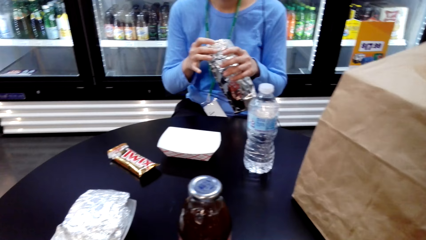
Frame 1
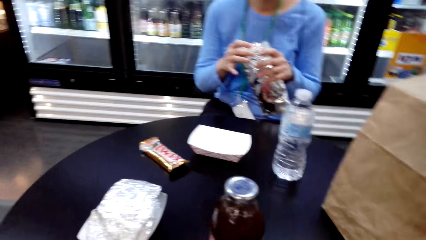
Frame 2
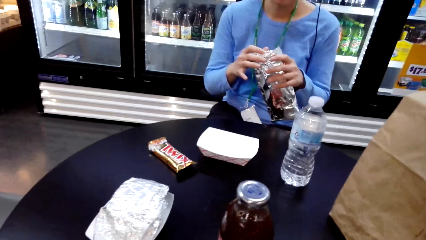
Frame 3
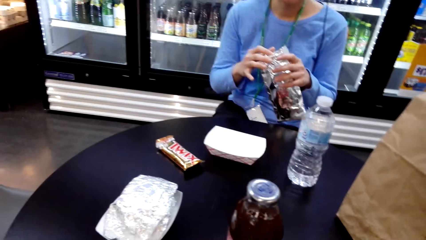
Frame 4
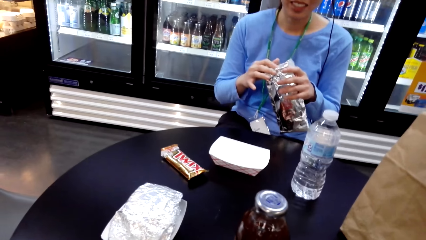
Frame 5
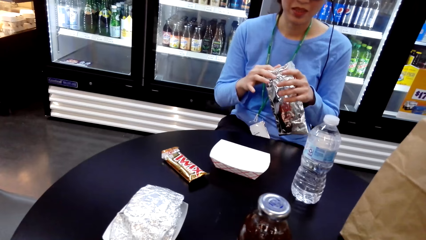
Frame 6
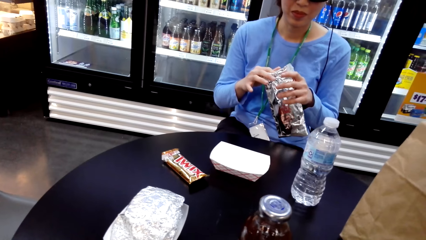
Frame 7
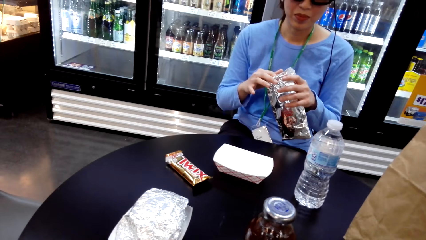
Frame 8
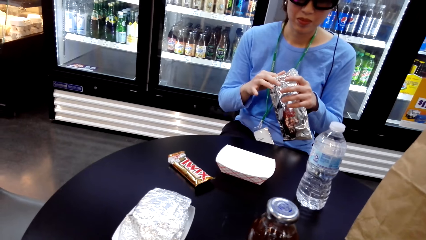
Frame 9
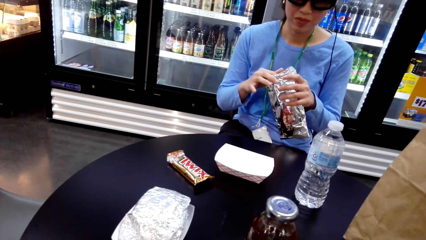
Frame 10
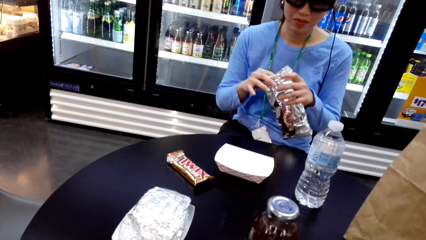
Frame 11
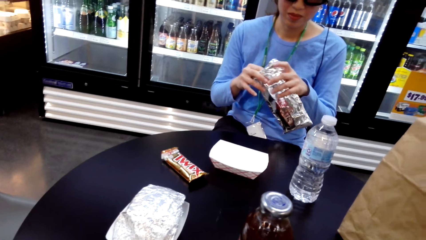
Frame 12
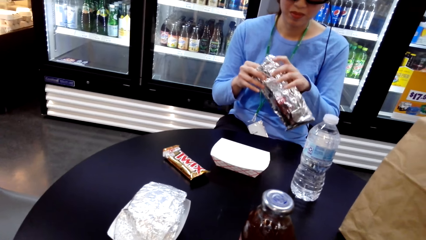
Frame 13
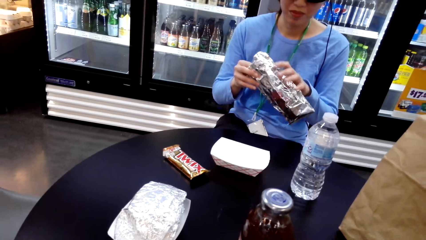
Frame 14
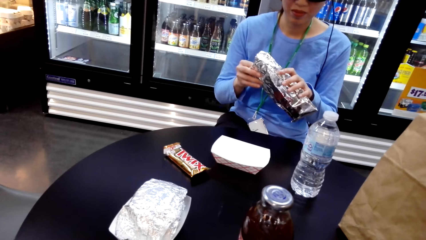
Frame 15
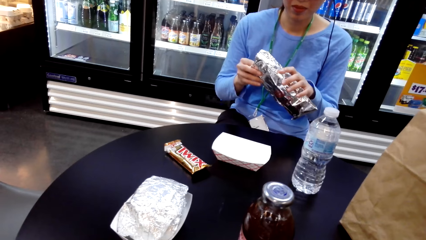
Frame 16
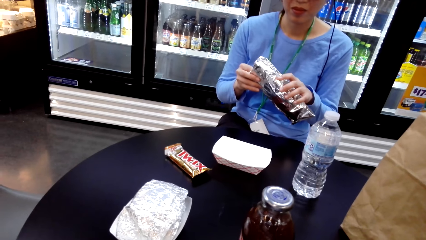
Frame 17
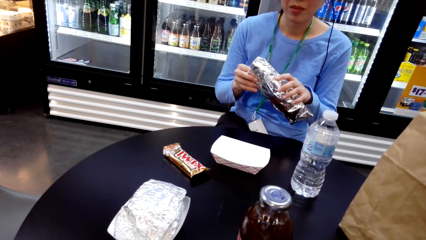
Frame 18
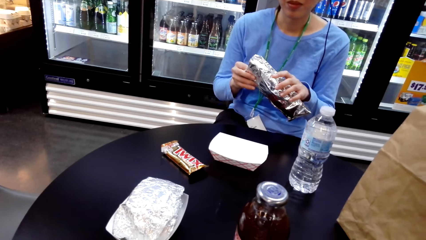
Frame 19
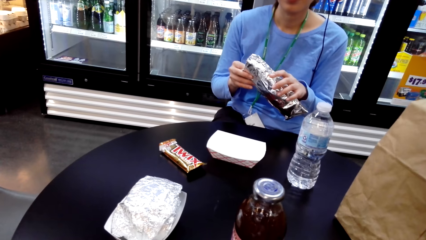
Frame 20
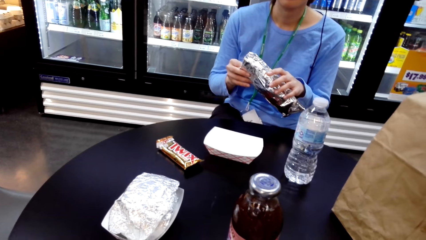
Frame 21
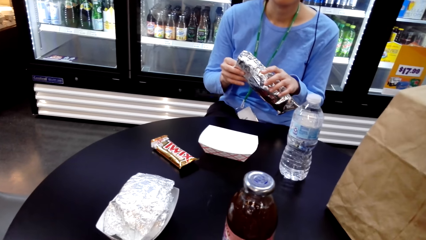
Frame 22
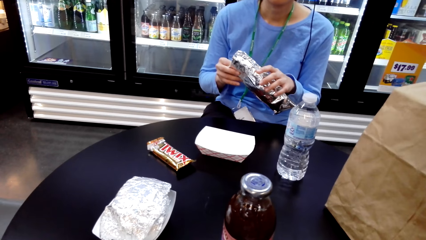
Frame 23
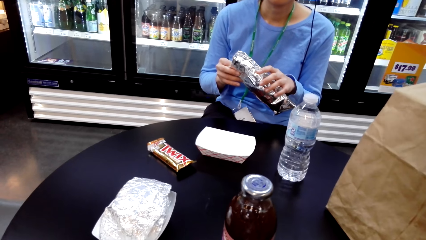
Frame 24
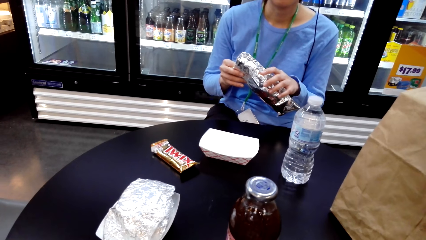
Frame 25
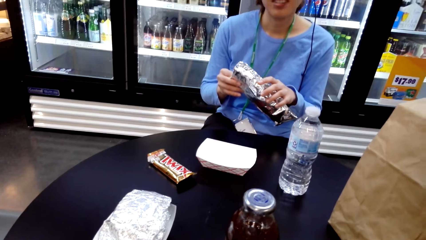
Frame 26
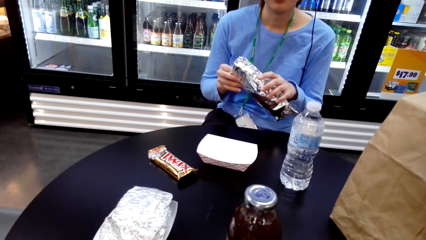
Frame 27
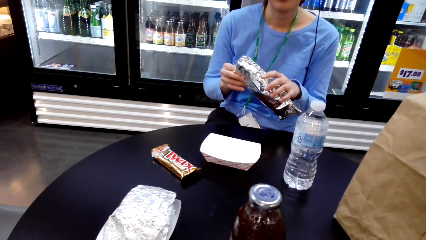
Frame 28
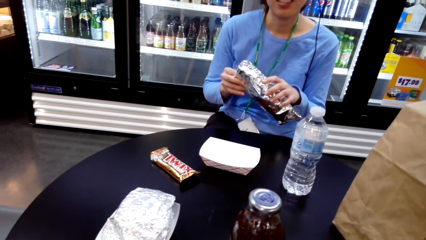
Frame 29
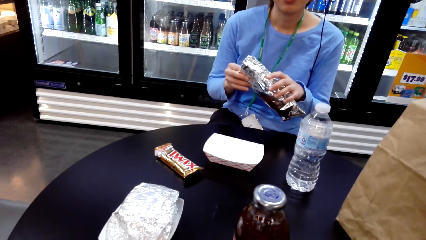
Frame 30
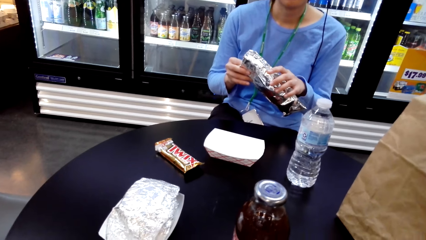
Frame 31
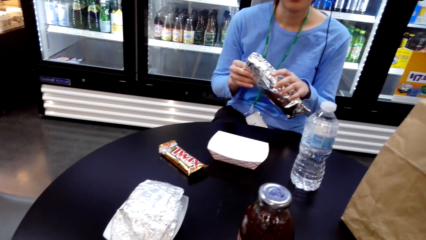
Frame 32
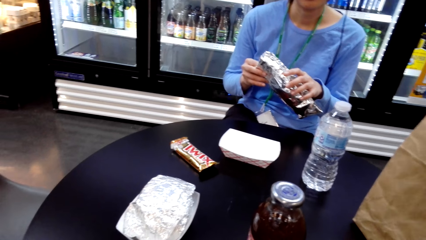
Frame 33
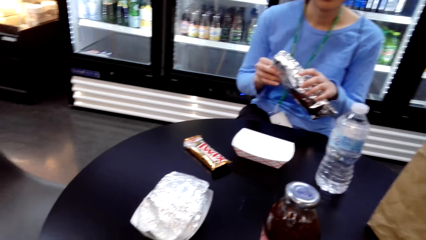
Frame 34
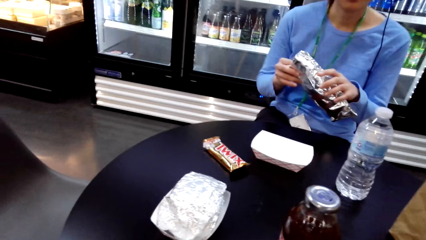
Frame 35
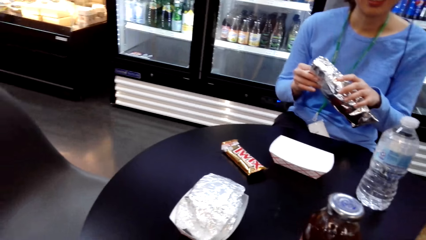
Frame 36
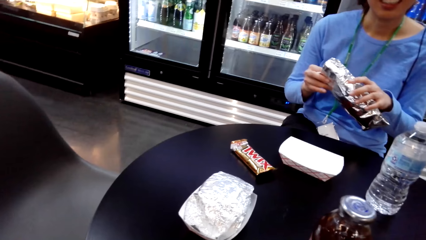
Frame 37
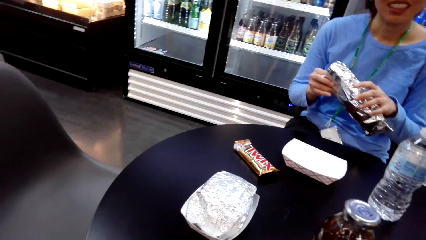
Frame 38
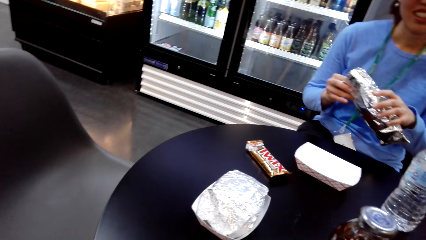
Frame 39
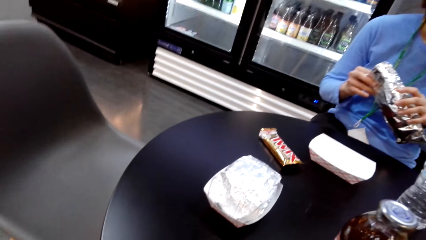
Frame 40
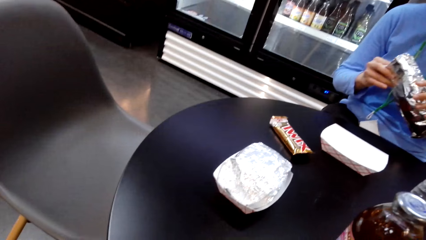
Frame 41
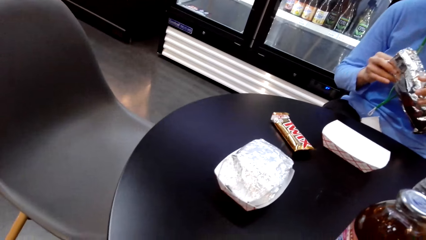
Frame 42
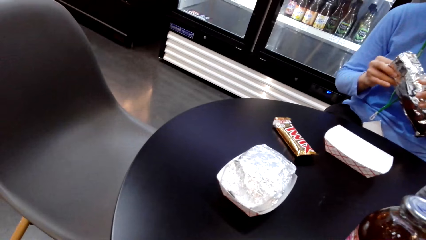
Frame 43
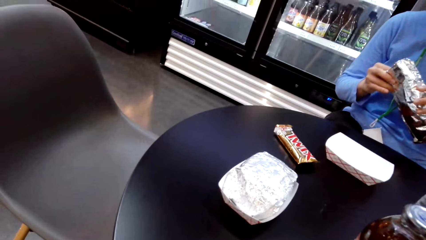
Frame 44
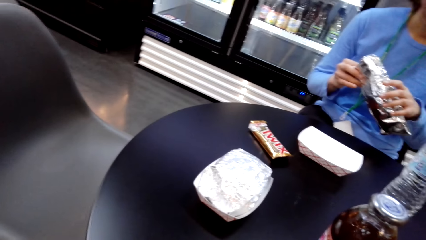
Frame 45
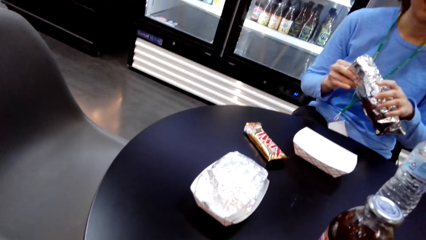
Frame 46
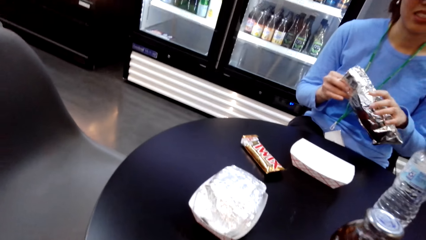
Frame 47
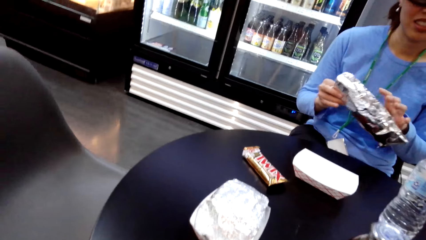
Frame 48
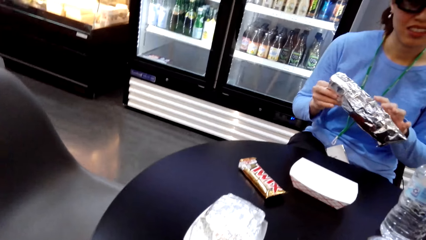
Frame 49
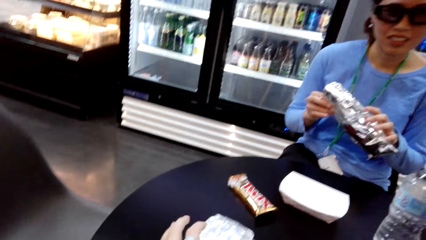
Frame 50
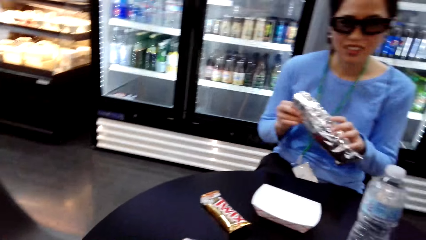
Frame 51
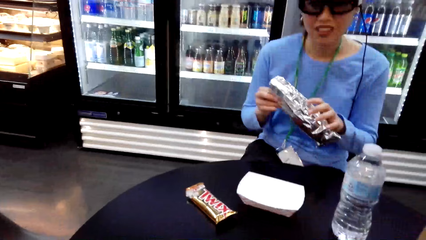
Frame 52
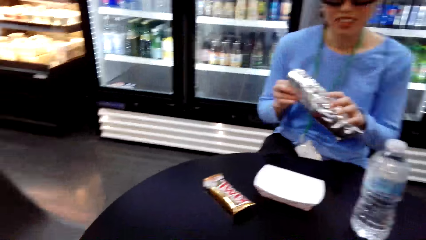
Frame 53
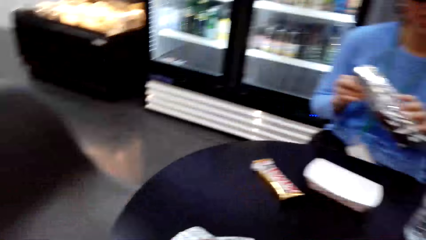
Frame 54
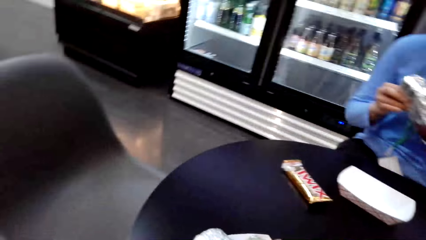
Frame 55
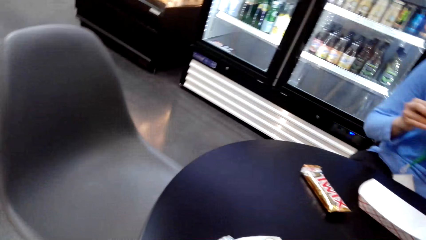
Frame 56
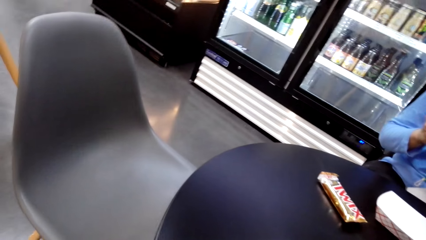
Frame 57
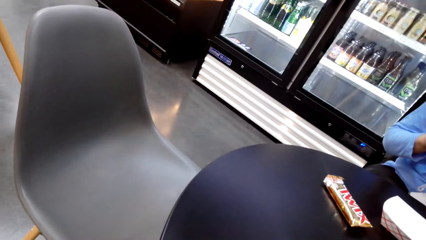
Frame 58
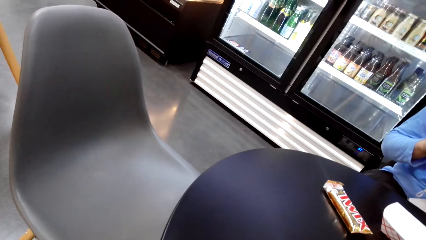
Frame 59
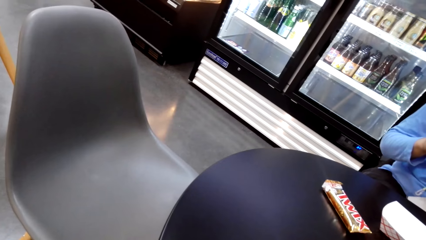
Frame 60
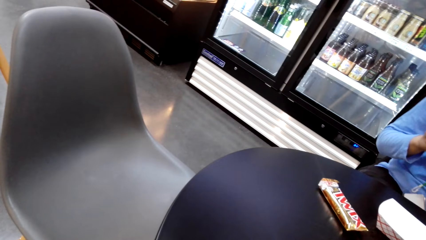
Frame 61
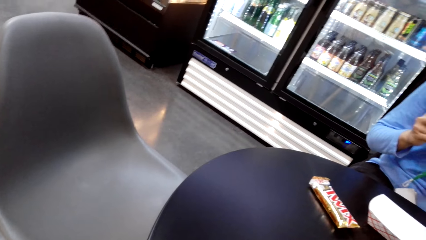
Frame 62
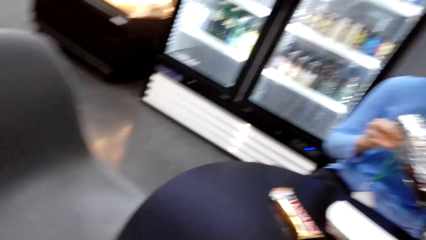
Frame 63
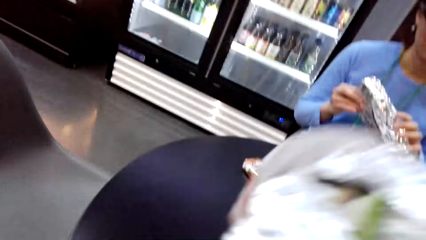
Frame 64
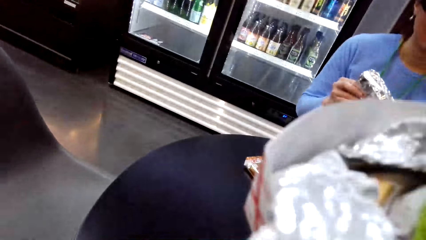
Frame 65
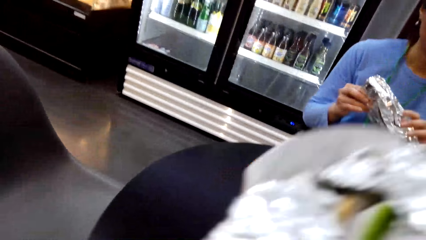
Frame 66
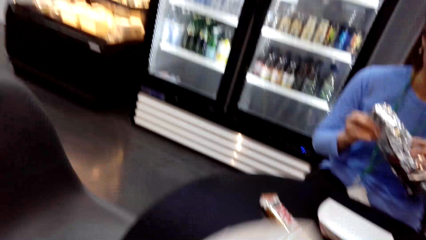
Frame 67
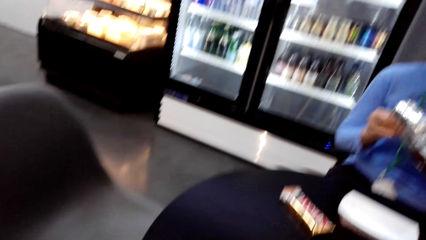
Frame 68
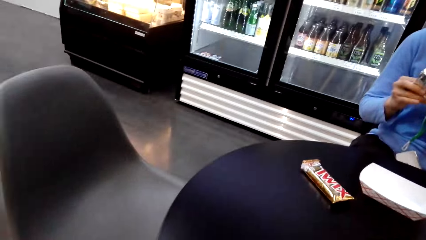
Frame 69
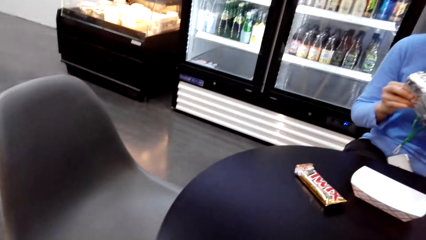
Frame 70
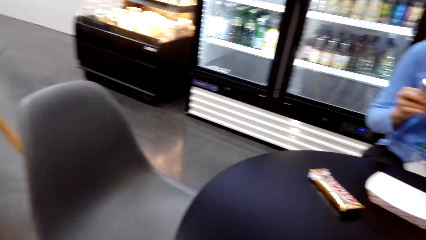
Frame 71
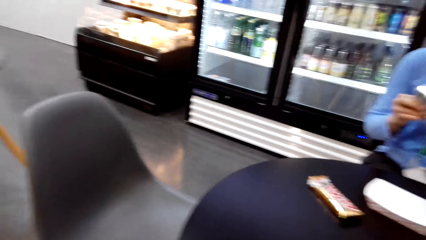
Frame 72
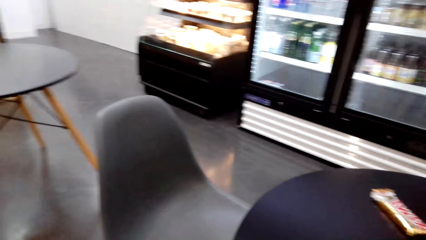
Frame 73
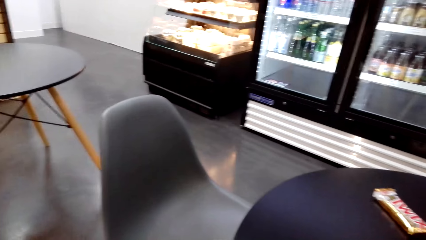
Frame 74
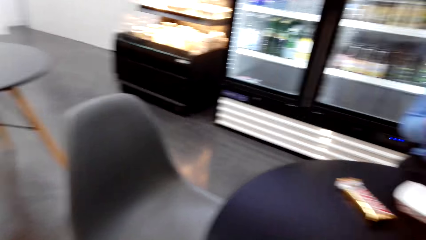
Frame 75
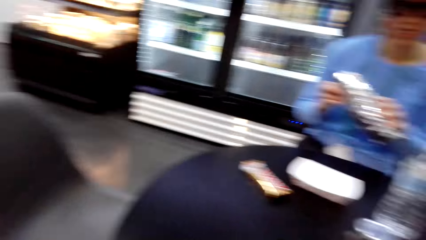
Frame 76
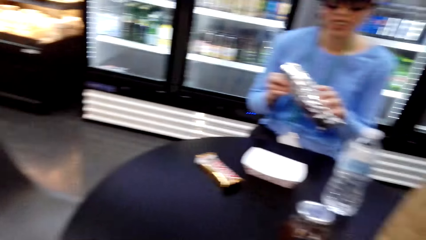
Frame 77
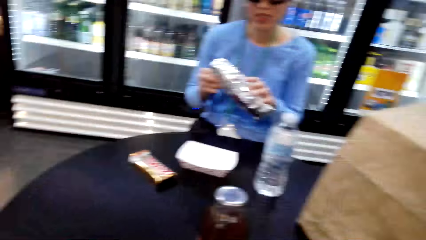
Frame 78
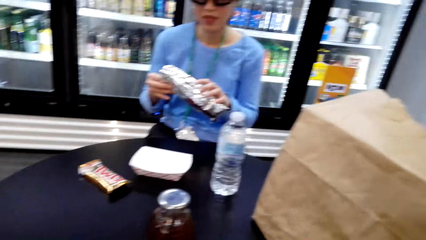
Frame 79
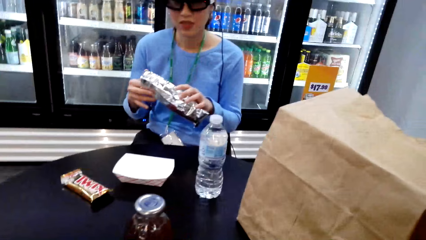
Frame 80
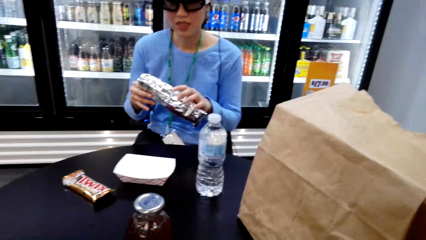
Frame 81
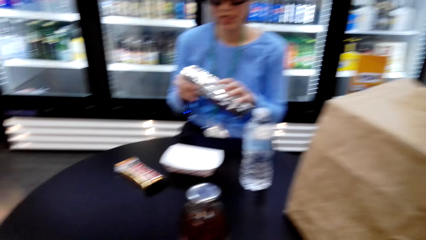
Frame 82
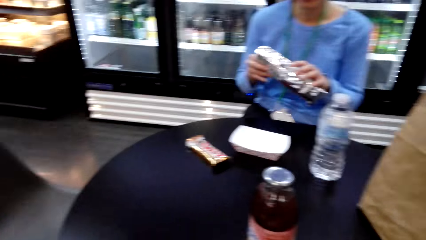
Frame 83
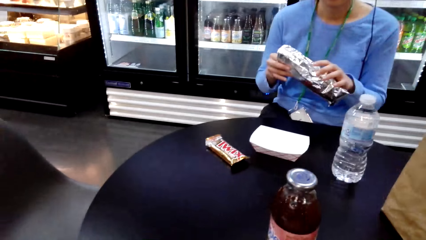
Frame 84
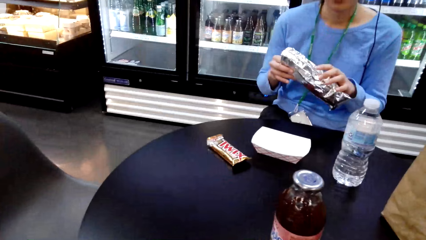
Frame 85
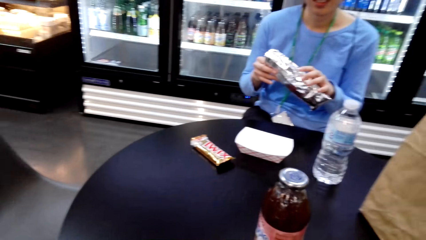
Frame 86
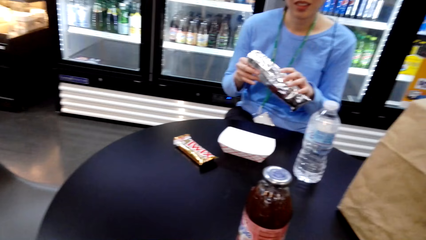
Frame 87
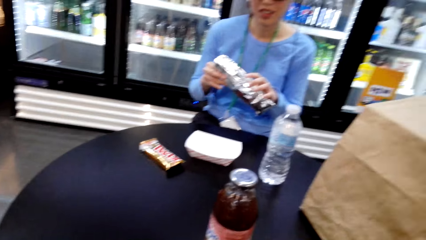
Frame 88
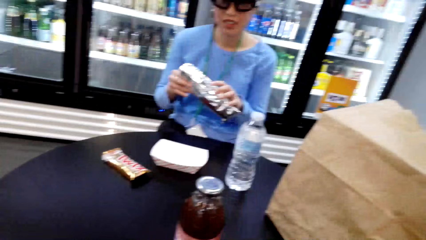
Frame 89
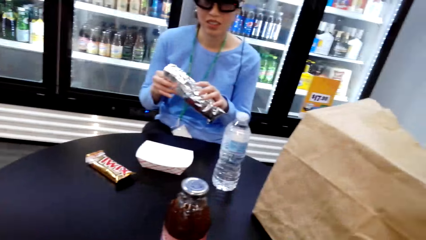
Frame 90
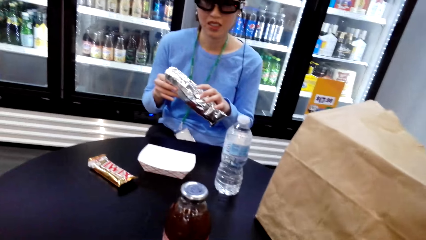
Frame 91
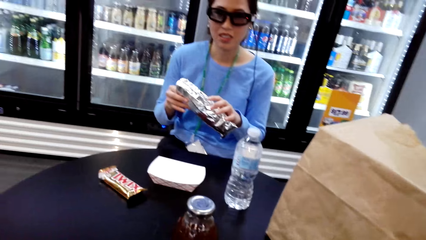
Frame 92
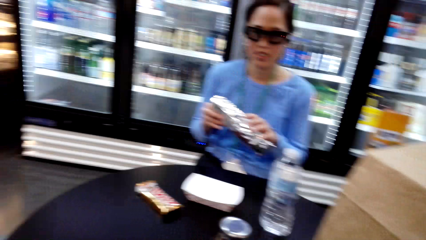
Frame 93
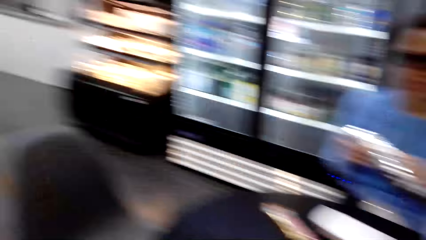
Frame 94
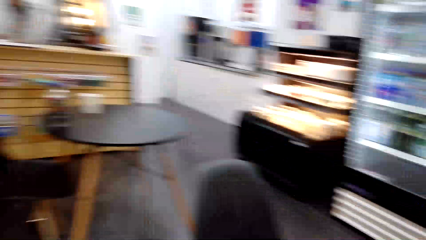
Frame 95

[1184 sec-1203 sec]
The camera wearer talks to a person.
